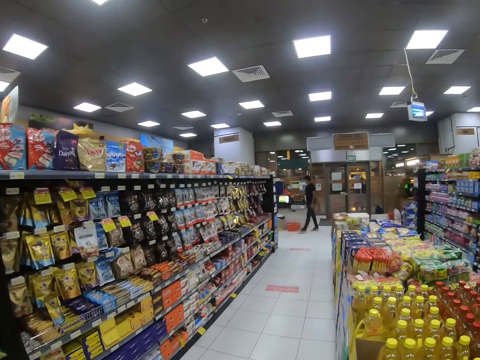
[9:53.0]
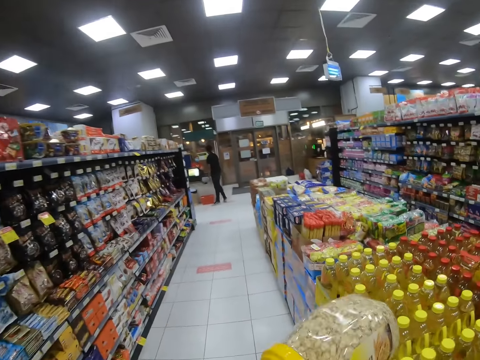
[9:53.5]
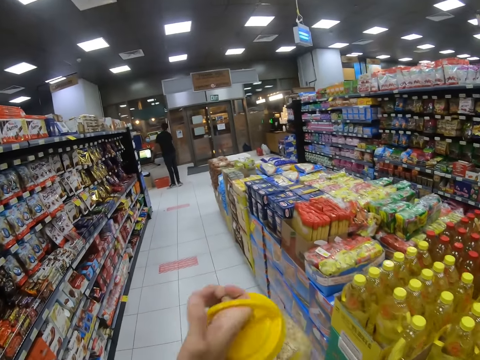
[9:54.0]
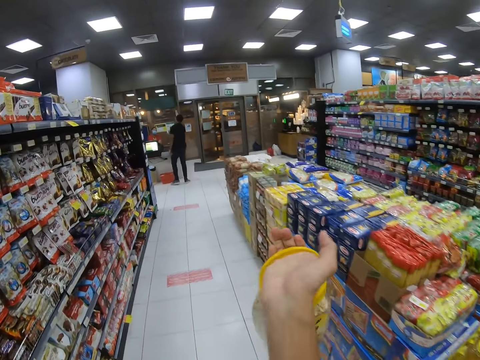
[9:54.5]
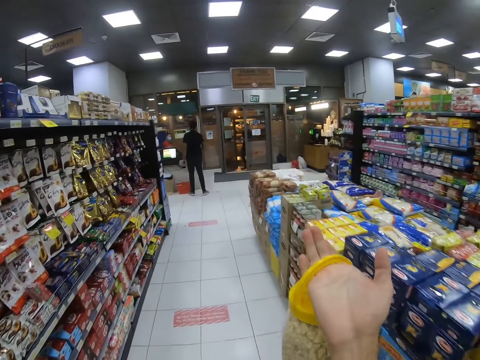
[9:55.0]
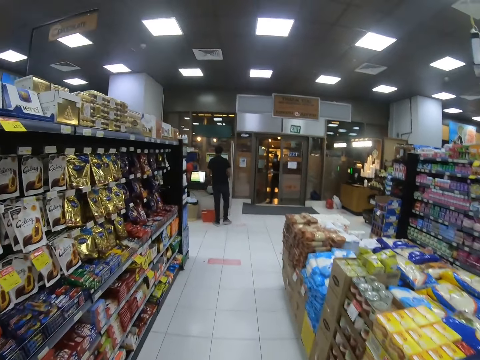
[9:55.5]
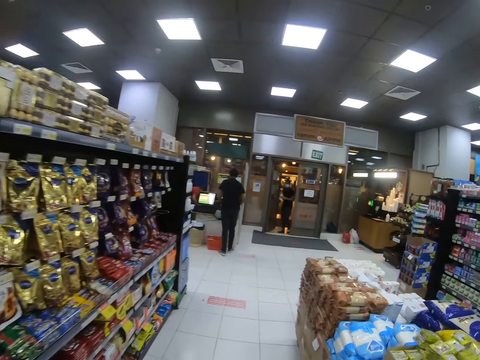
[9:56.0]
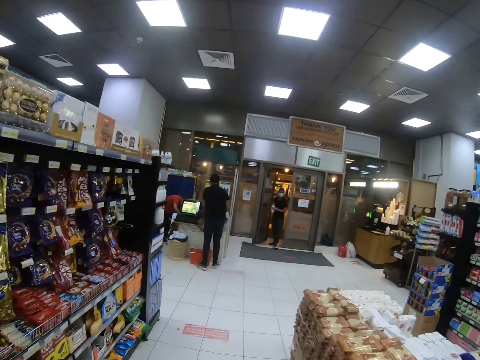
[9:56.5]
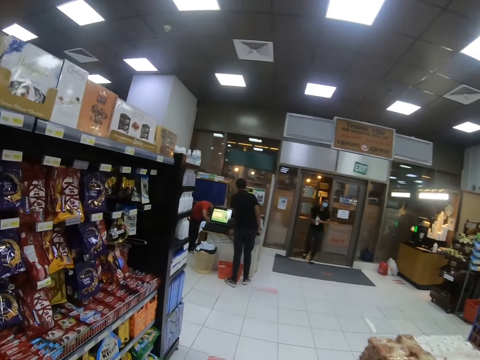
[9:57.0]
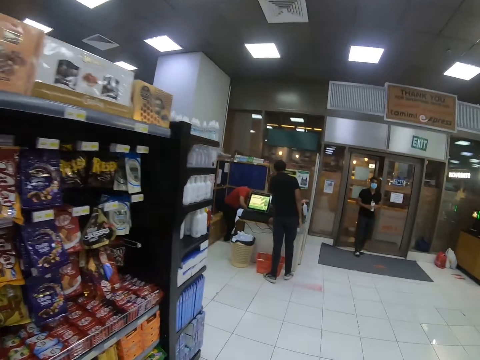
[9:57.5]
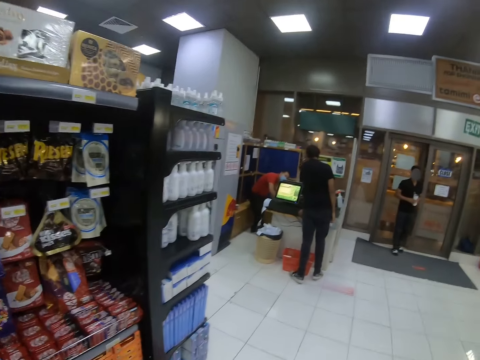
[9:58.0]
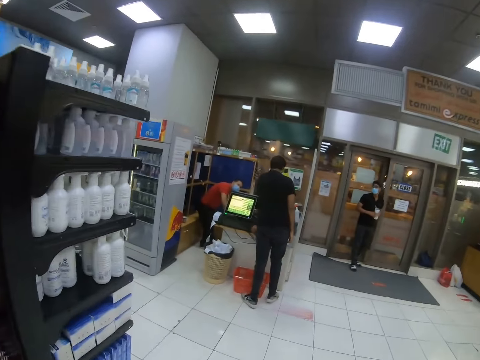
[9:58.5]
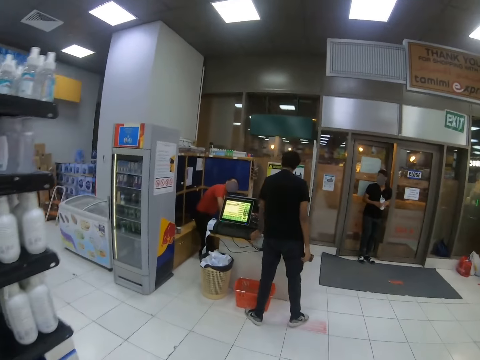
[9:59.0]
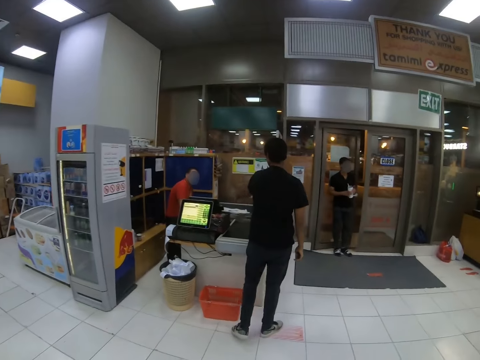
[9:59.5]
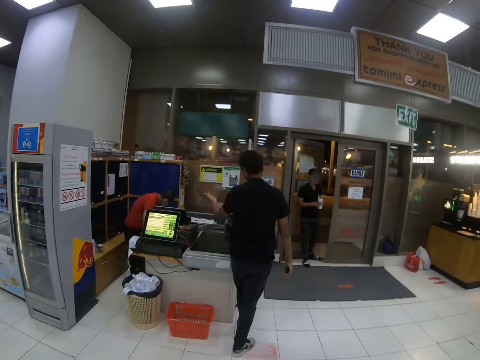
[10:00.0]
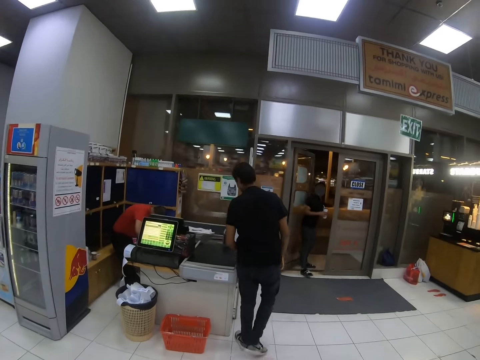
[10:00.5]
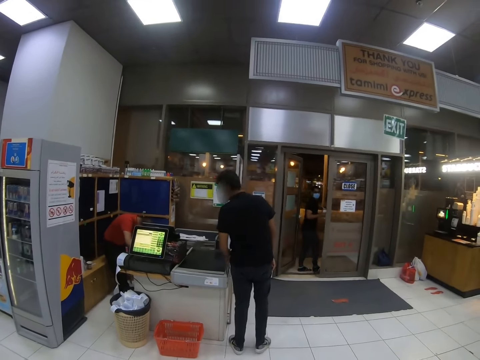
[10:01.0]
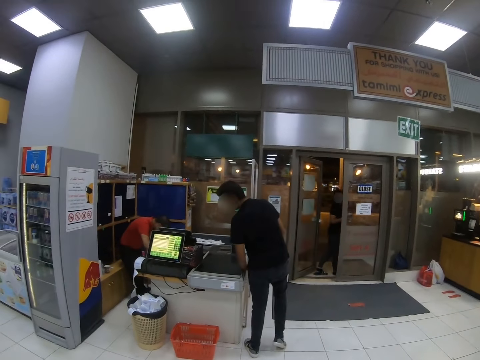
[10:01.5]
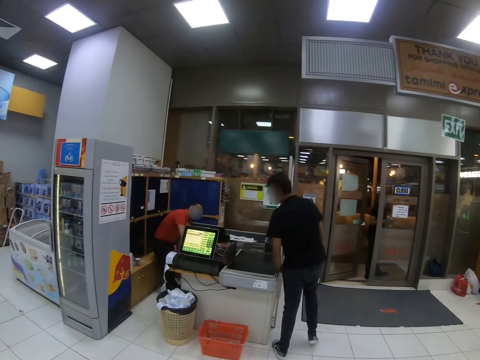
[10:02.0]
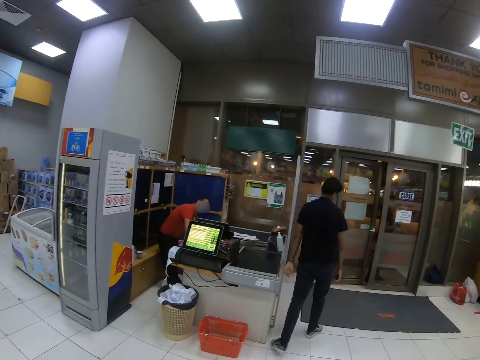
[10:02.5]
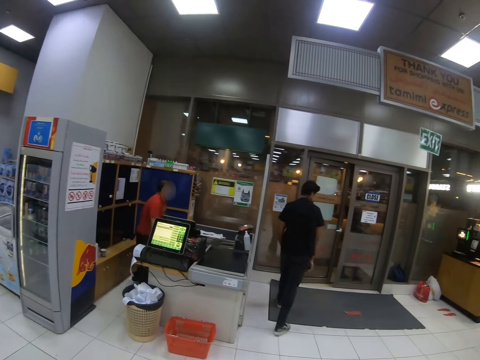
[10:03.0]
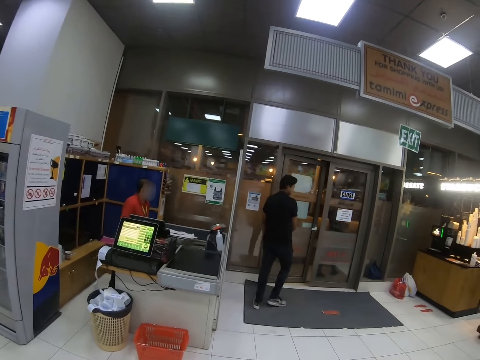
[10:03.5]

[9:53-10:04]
The camera wearer raises a tin. They hold the tin. They walk around the supermarket.

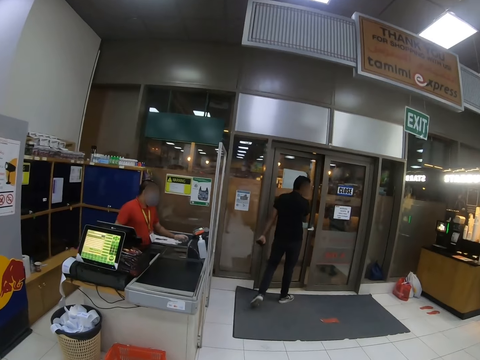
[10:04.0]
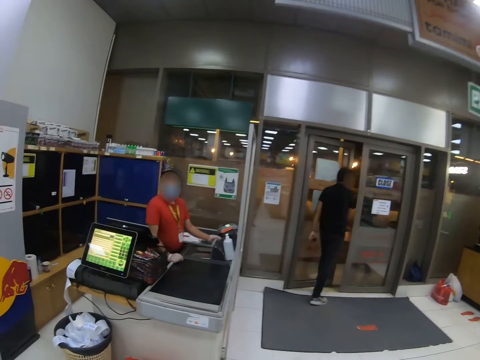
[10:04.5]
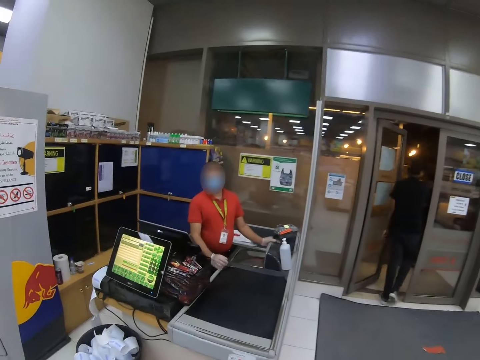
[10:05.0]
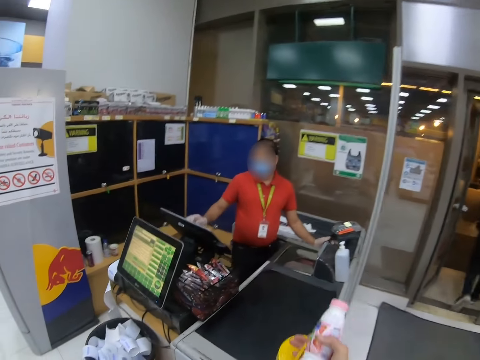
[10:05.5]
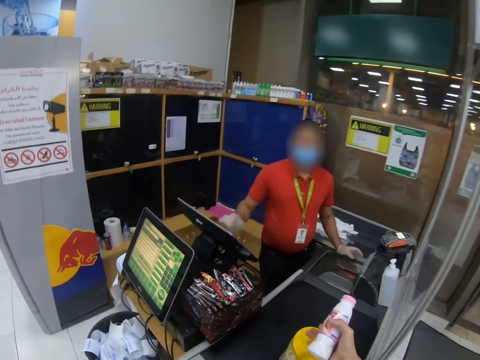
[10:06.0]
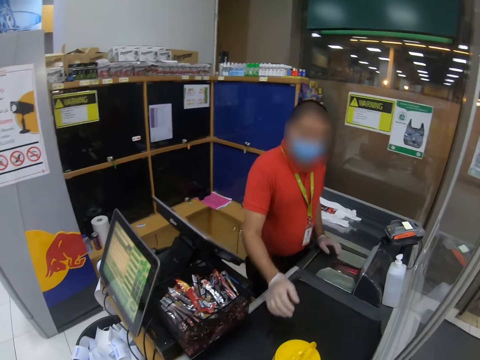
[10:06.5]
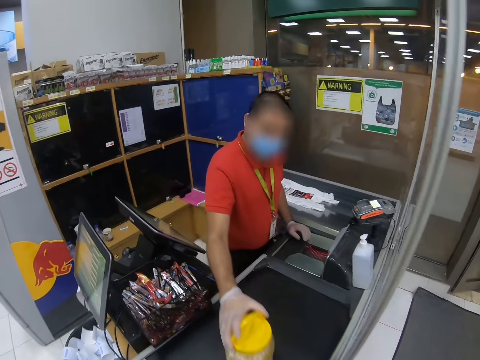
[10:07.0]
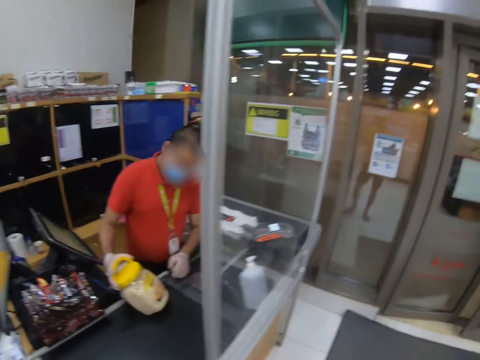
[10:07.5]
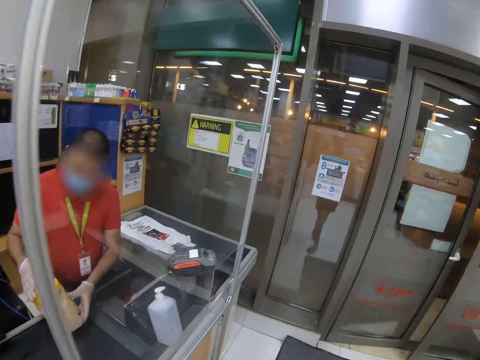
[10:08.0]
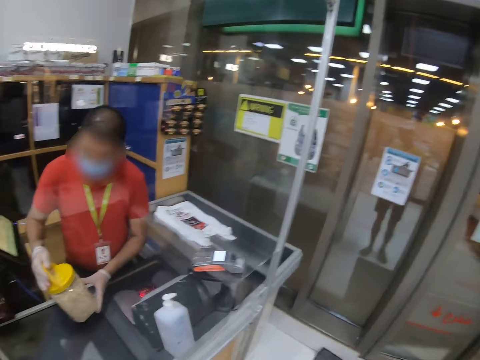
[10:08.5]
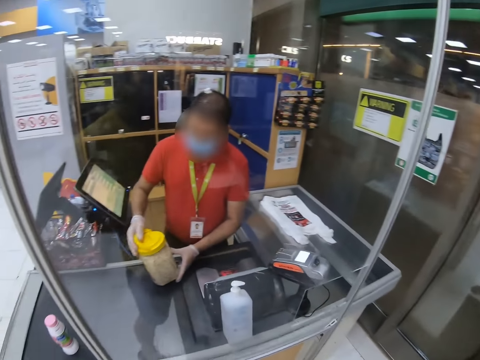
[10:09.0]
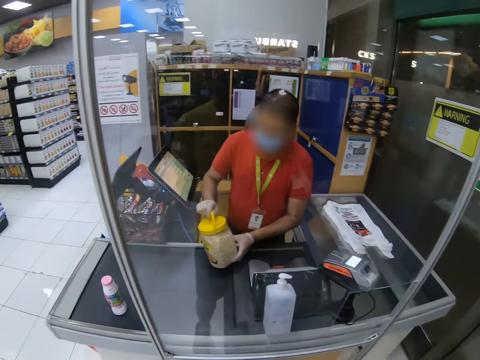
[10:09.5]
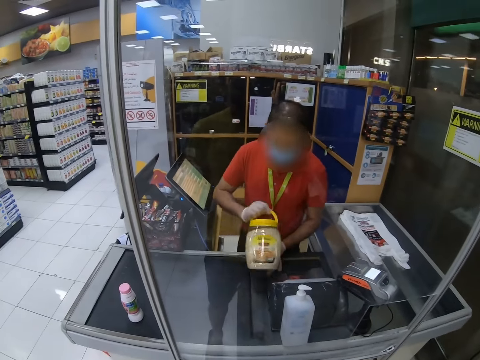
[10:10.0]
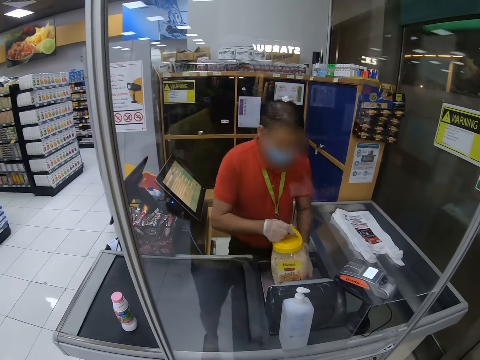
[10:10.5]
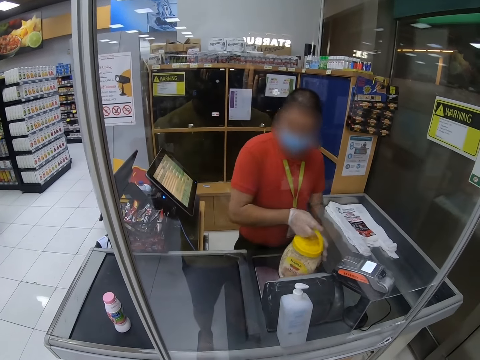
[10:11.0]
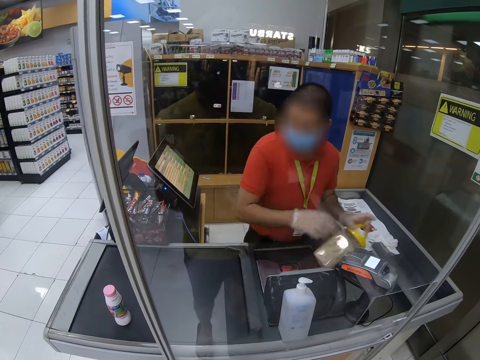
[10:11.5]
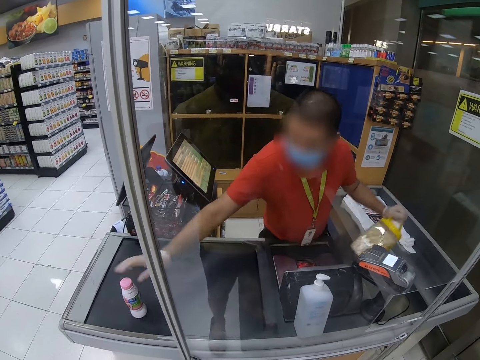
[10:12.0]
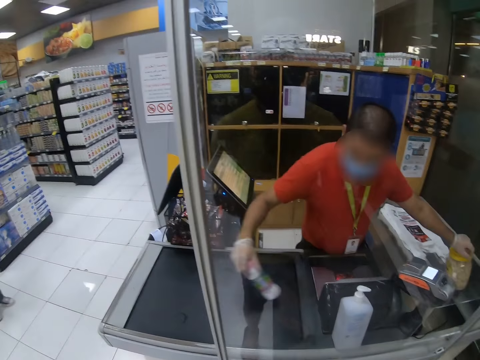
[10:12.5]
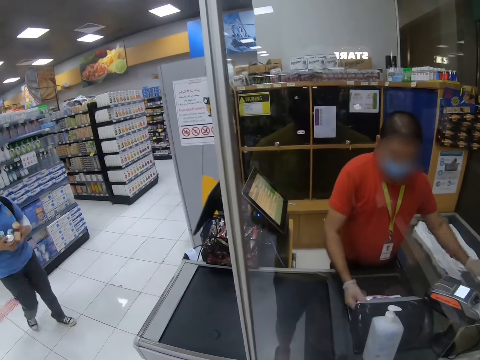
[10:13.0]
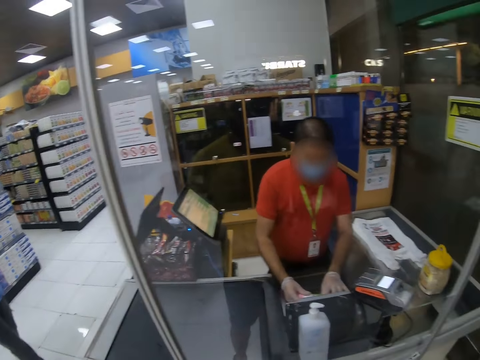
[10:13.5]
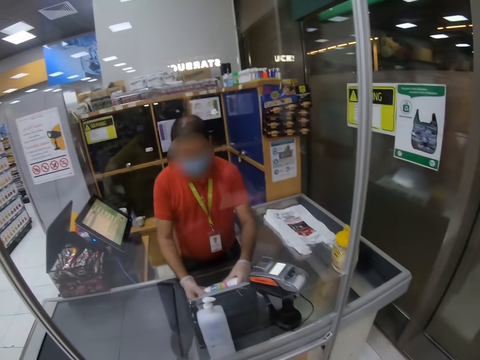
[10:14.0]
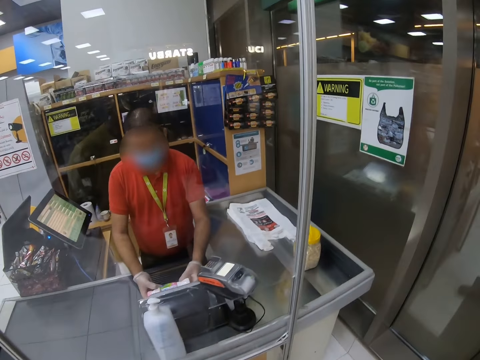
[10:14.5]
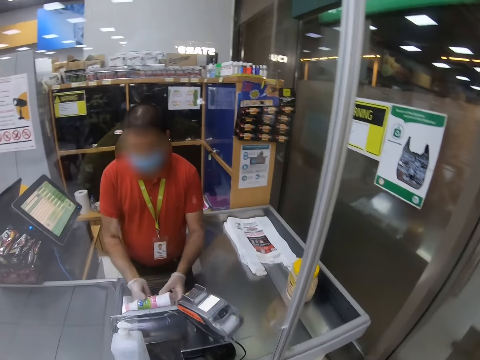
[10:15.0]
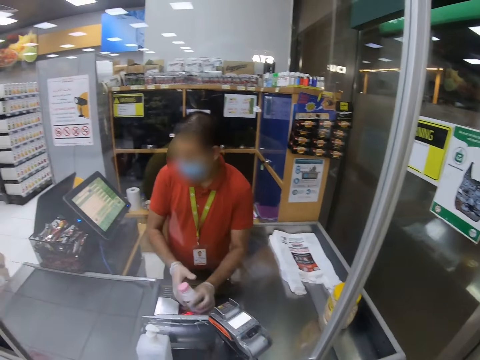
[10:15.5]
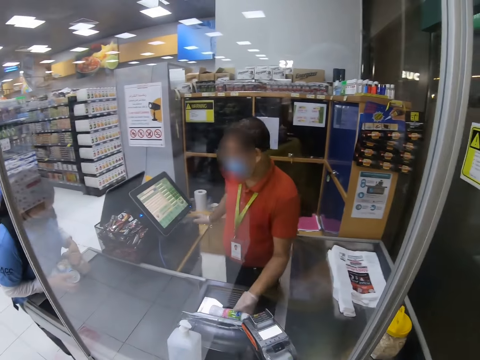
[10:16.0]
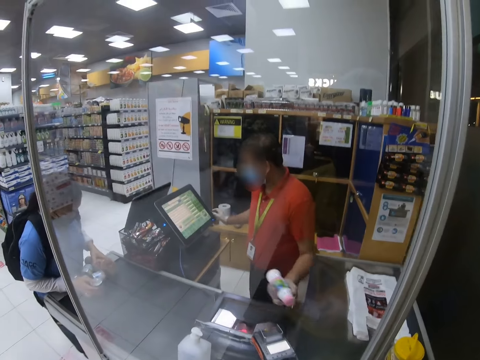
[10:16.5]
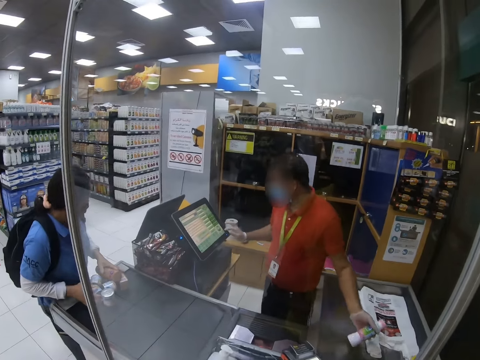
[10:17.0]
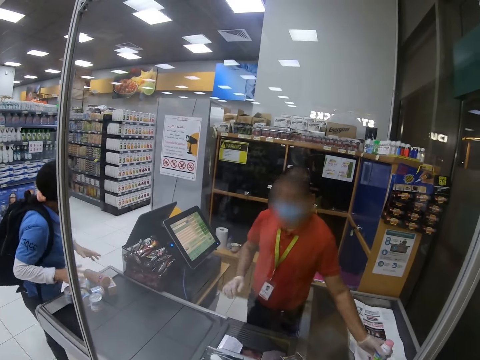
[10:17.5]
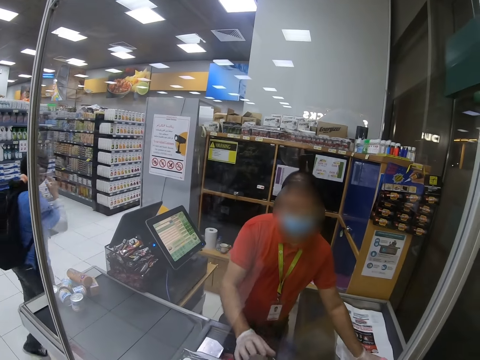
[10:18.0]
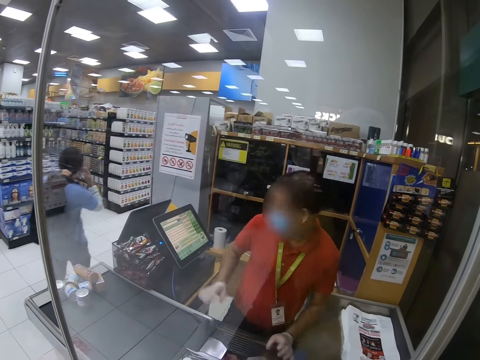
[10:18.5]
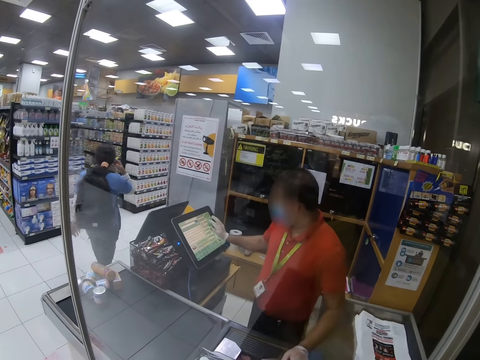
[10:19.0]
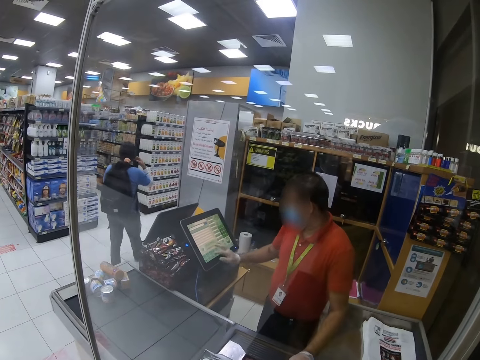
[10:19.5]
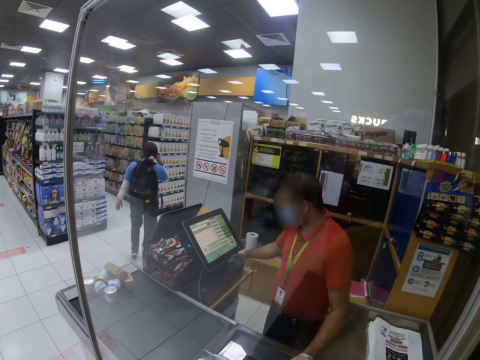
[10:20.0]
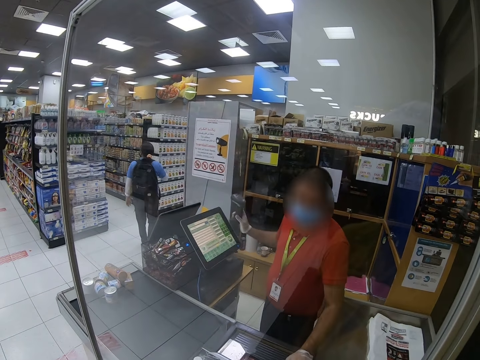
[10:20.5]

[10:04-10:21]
The camera wearer walks to the cashier desk and puts items on the counter. The cashier picks up the items. The camera wearer walks around. The cashier runs the tin of something on the bar code scanner. The cashier takes a bottle of milk and runs the bottle of something on the bar code scanner. The cashier types on the POS machine.
